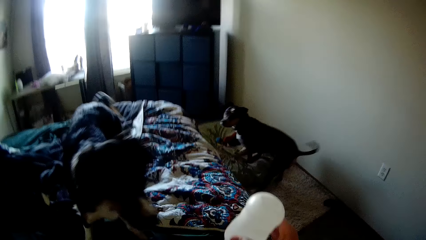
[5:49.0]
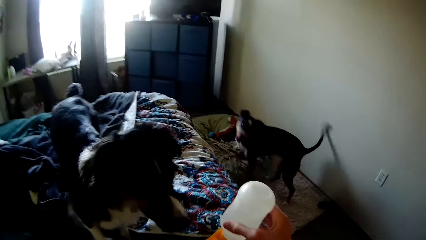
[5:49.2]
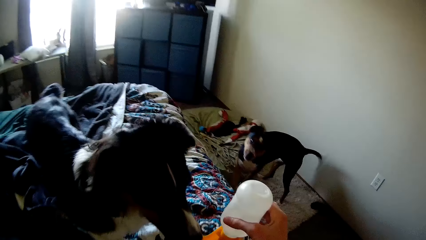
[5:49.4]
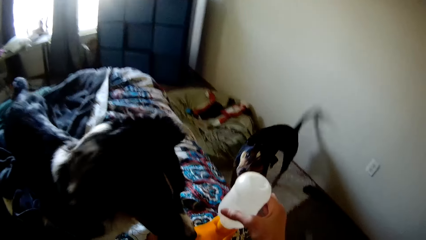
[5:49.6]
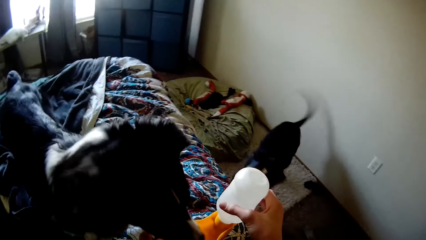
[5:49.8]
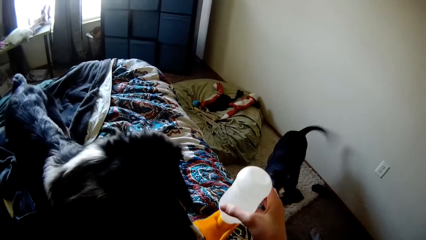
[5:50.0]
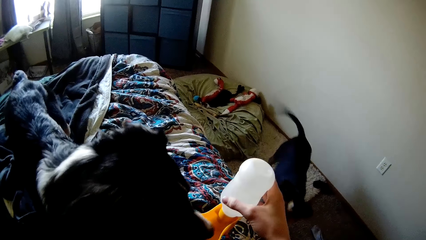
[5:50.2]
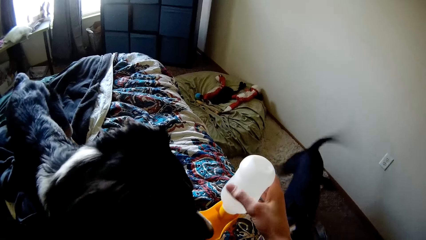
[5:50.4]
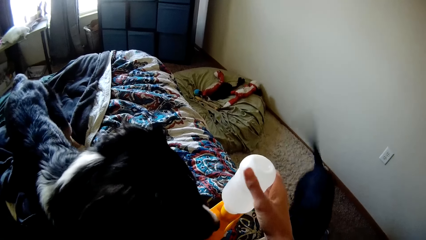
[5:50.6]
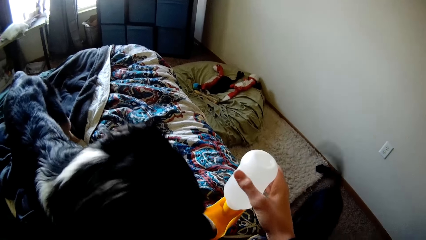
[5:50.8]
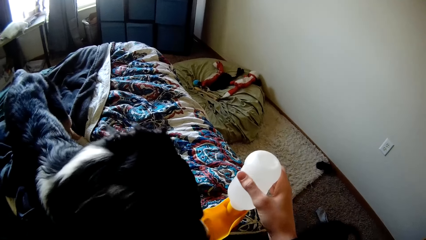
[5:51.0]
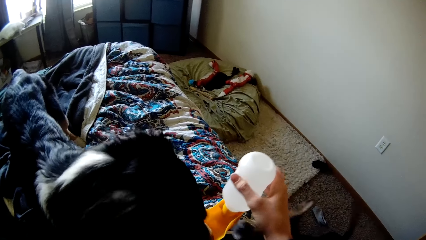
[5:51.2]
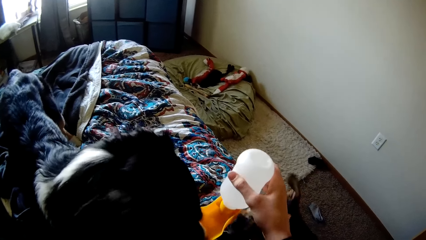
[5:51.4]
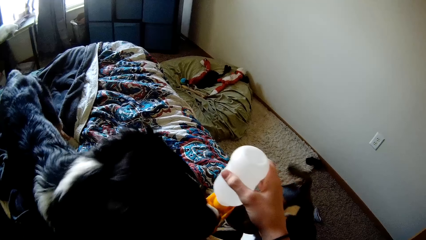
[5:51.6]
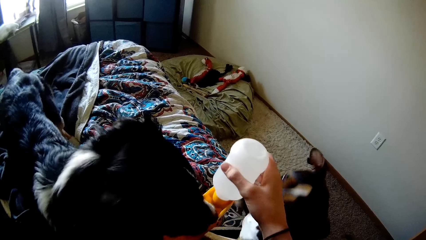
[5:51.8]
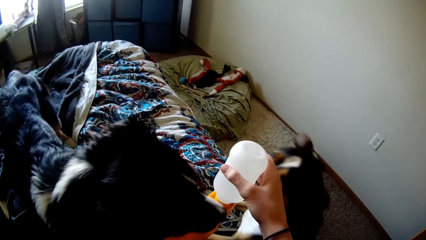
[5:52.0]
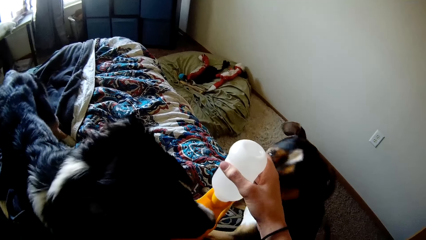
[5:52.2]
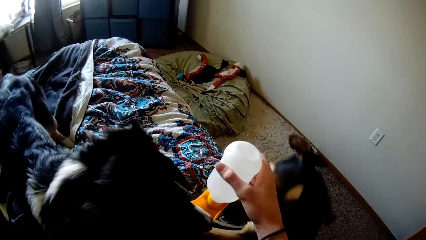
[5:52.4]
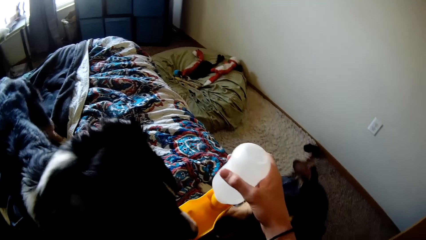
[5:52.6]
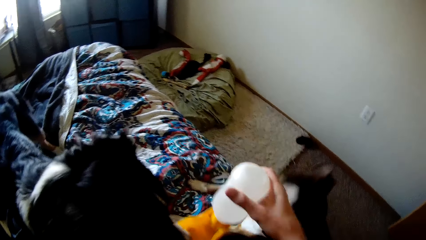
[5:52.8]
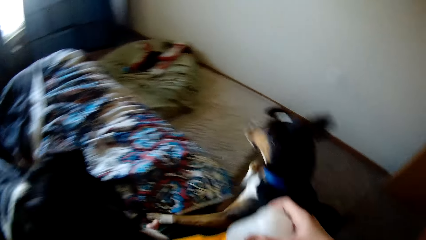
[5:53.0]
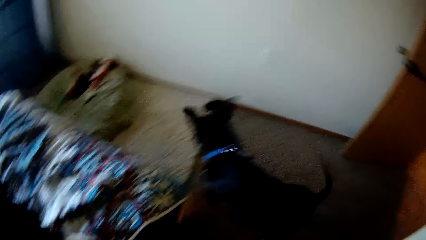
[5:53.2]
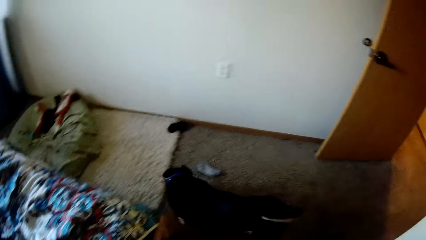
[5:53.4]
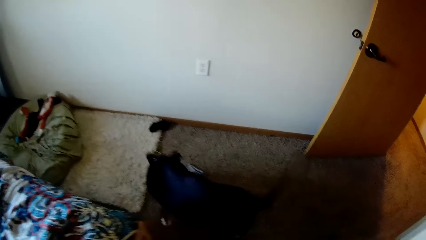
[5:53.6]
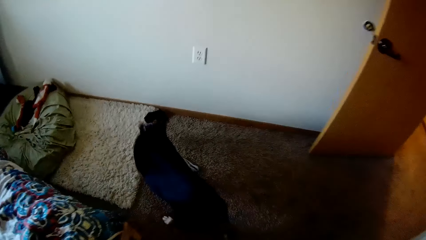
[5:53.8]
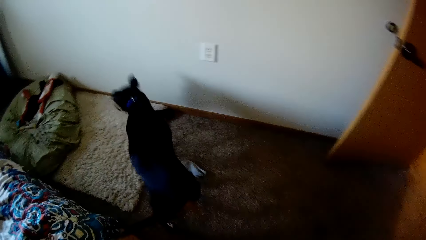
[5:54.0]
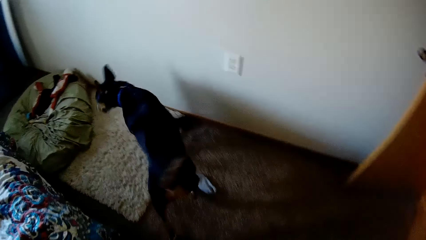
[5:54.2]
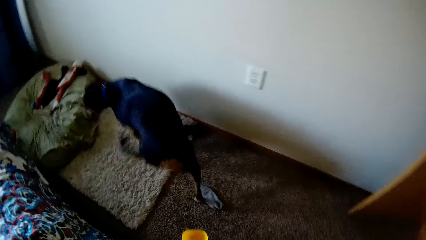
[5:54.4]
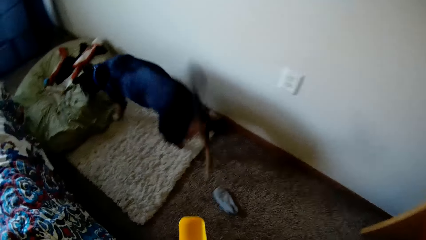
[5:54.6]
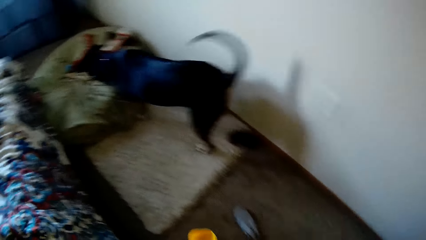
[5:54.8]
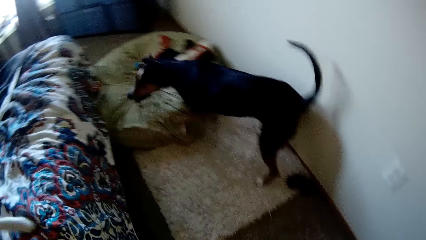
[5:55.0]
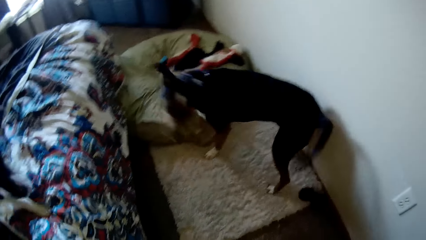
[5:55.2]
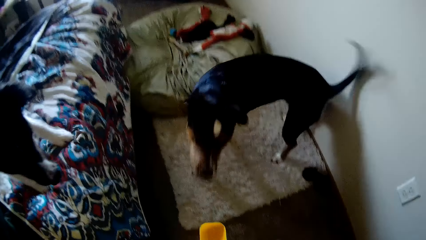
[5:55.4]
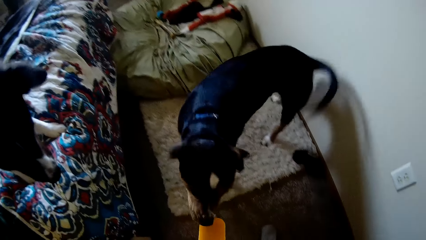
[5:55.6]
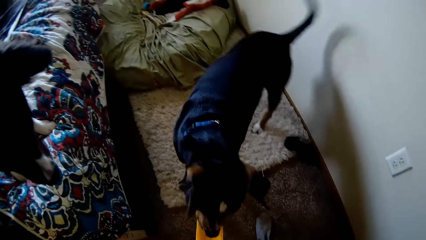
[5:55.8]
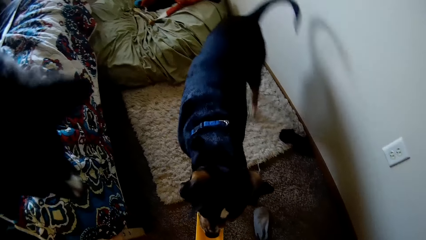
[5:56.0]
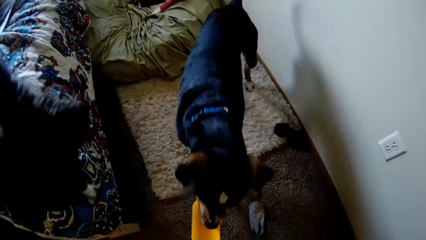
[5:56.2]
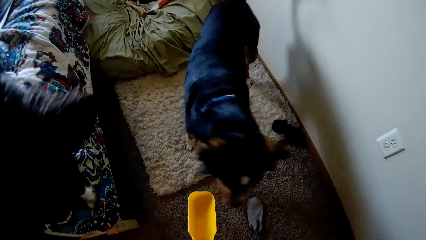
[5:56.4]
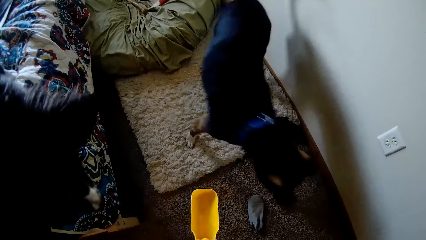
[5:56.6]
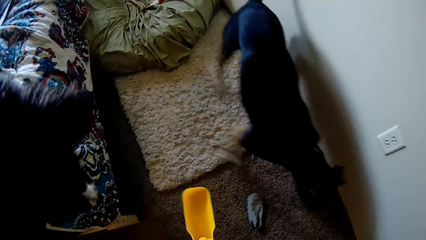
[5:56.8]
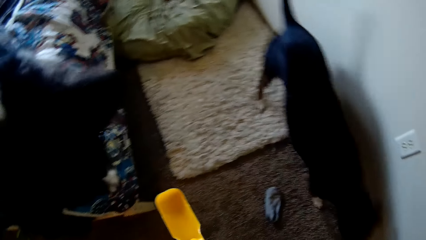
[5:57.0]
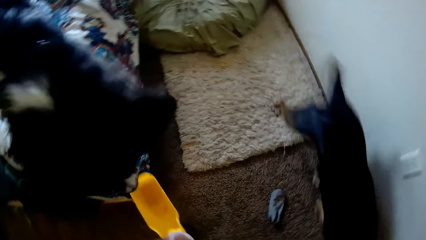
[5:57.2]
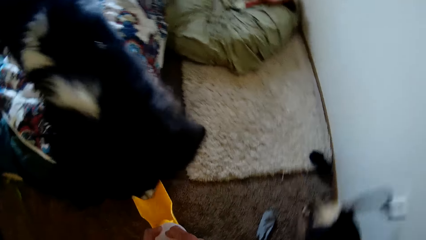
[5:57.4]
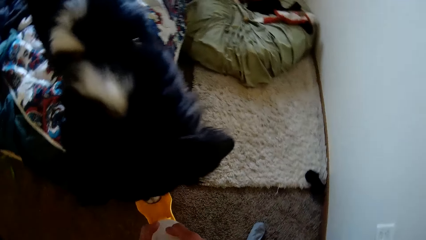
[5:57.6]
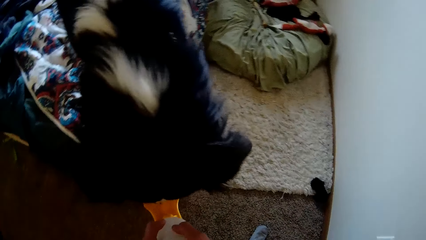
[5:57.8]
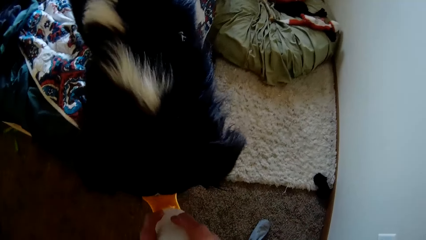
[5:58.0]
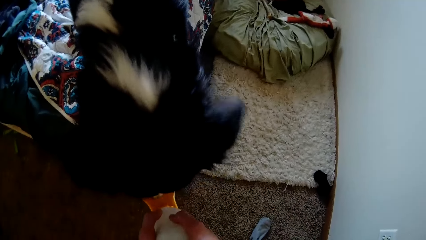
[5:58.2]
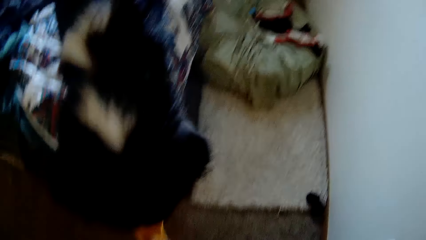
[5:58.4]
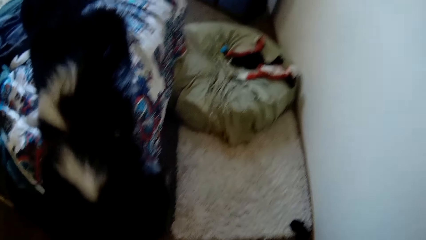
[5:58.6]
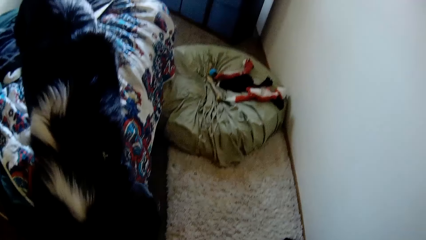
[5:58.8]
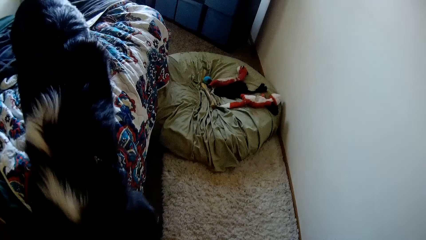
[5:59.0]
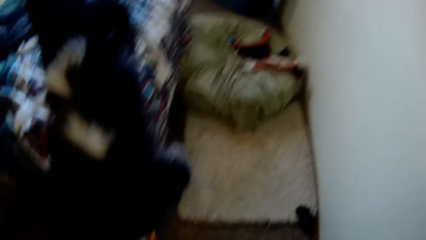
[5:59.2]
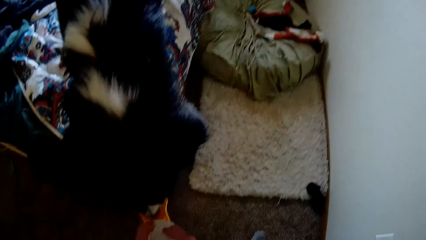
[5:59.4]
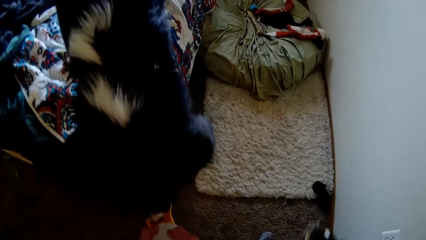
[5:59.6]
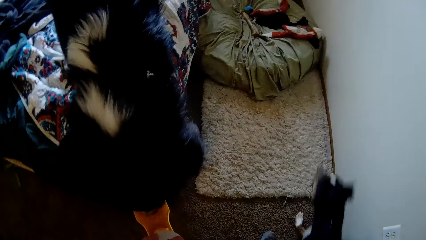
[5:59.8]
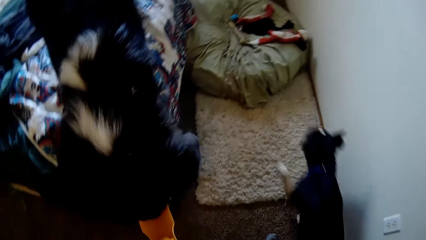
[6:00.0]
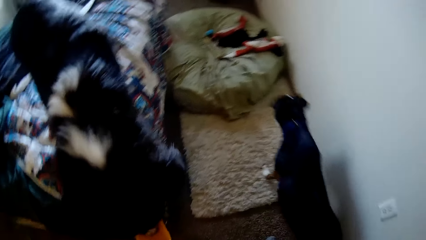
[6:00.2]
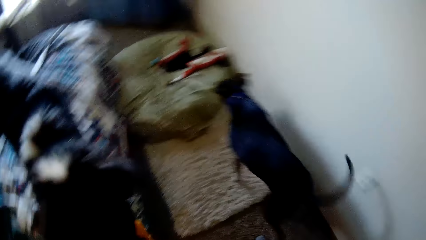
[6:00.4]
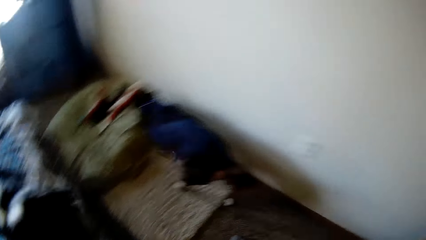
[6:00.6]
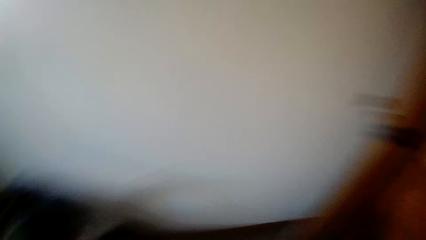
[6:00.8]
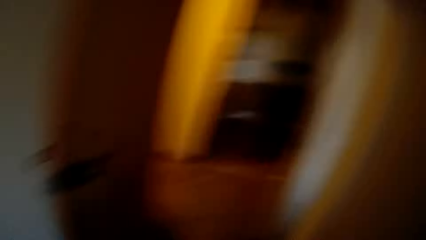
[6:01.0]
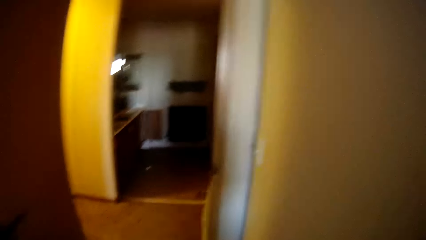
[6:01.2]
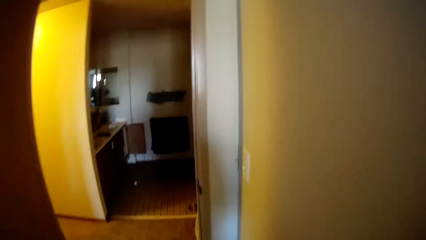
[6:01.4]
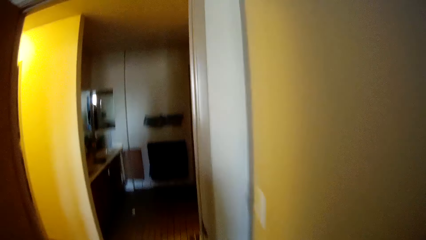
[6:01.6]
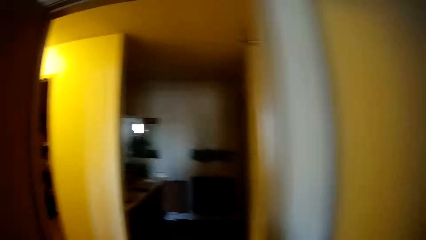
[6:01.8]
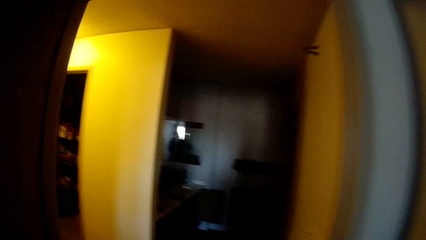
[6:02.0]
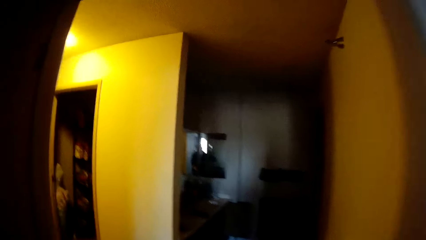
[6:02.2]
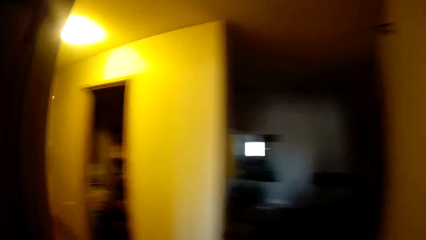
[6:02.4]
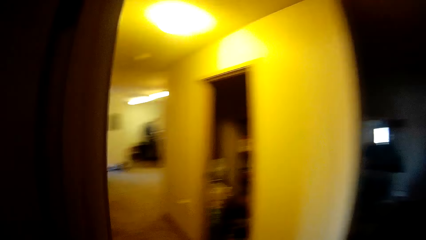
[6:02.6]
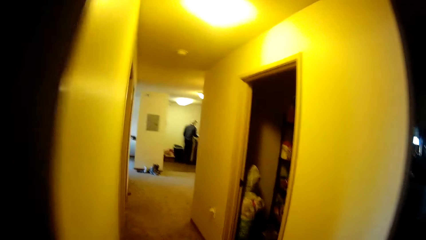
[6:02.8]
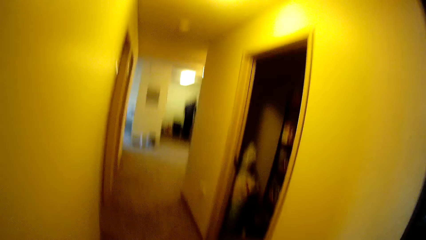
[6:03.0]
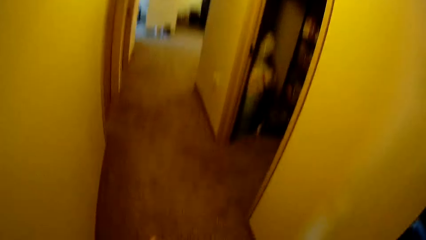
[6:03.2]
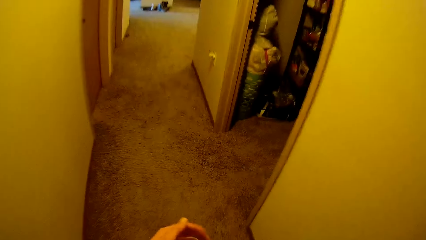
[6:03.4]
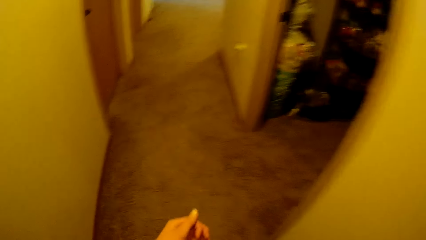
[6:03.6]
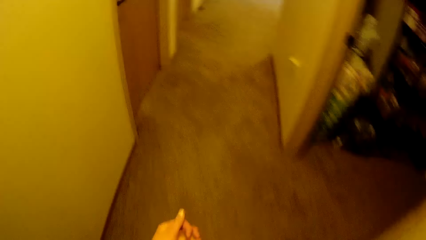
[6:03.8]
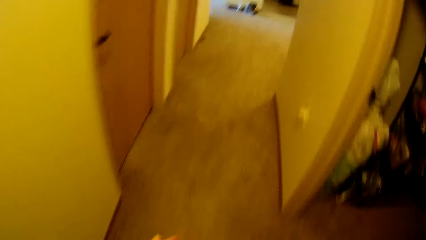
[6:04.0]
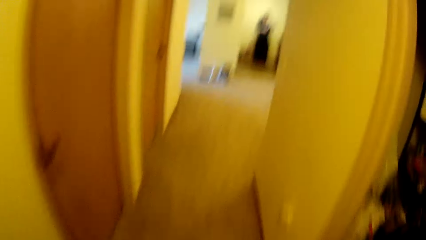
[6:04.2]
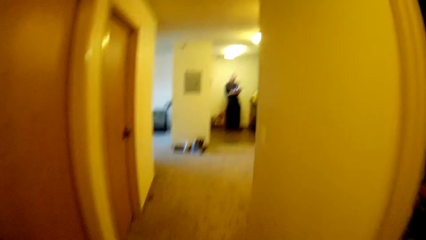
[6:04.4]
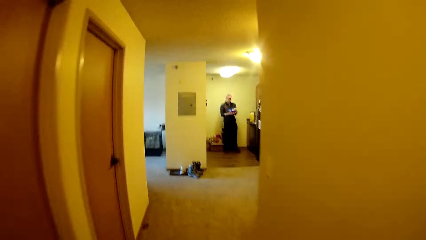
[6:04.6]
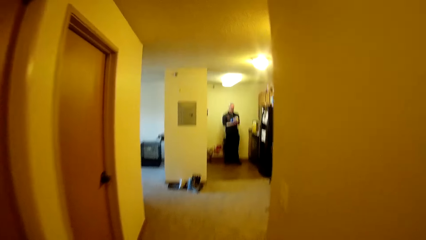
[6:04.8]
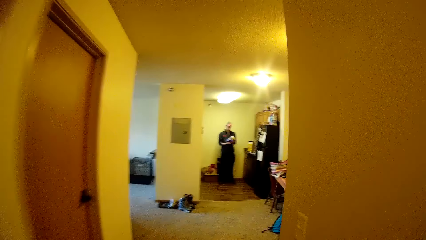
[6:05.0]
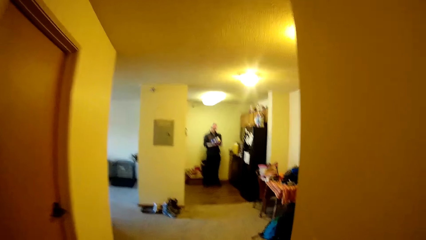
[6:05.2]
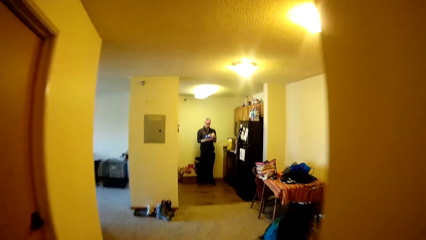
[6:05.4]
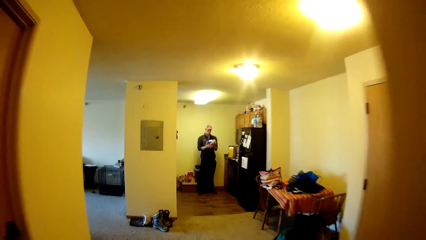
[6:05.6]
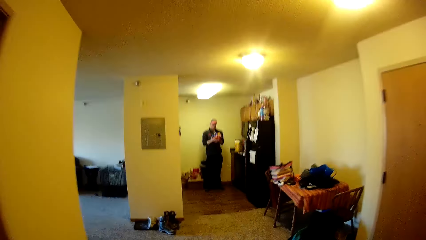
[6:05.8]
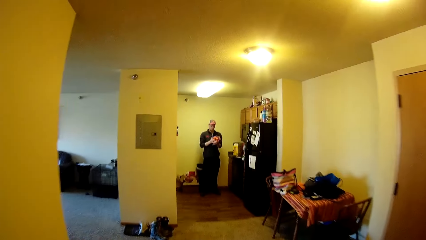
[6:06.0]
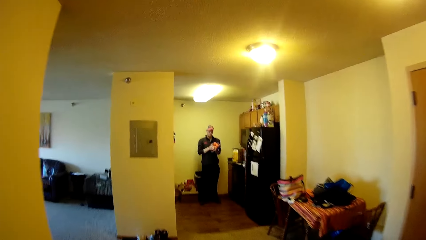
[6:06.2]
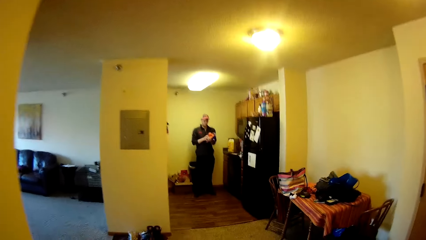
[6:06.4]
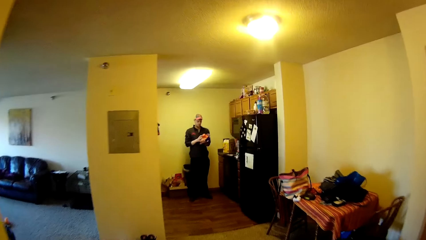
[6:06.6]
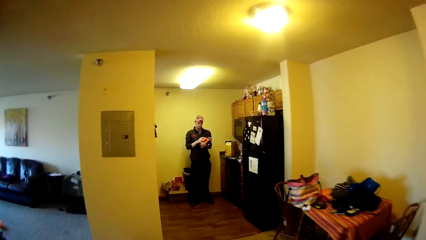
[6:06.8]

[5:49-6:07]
The camera wearer feeds a dog on the bed. Another dog moves towards the bottle in the camera wearer's hand. The other dog walks towards the dog bed. The camera wearer feeds the dogs. They walk around the room. They walk out of the room. The man checks a bag of oranges in his hands.
